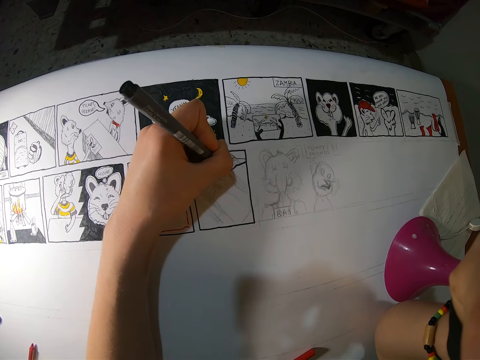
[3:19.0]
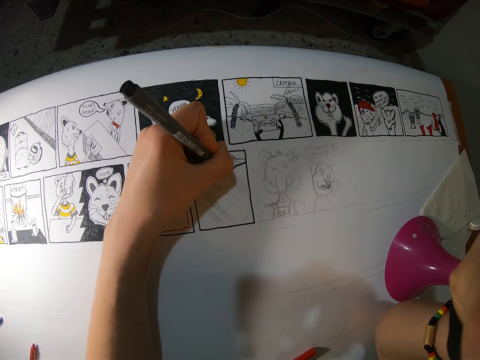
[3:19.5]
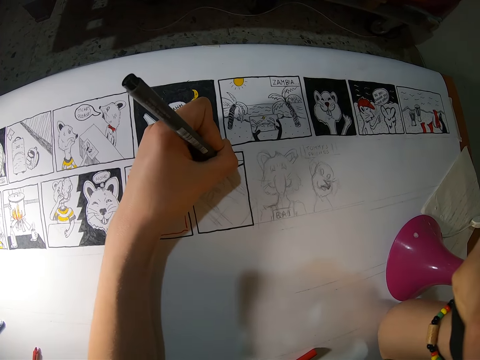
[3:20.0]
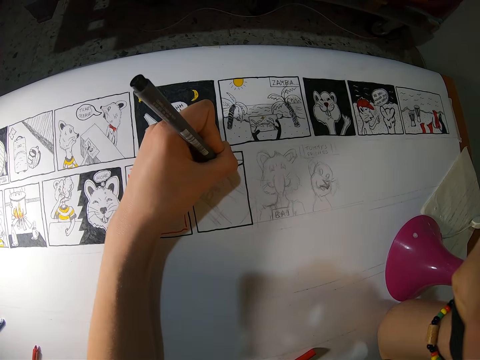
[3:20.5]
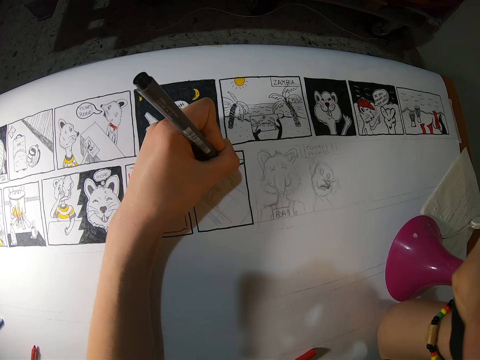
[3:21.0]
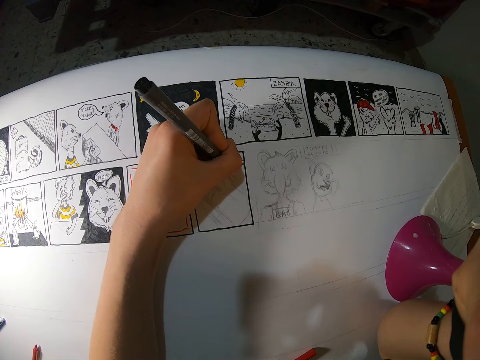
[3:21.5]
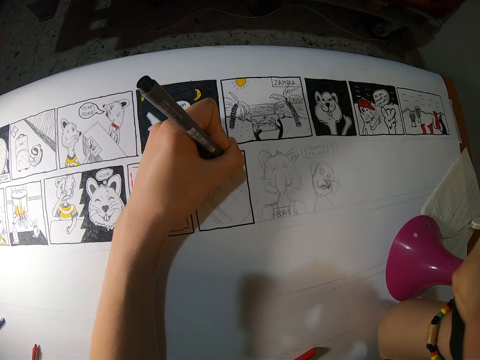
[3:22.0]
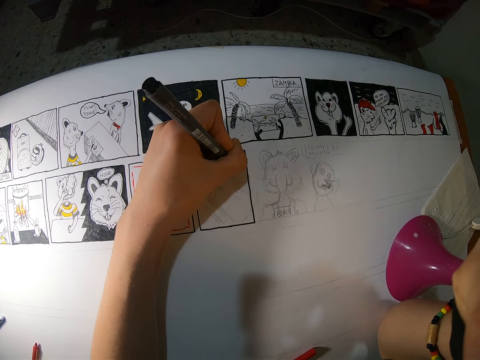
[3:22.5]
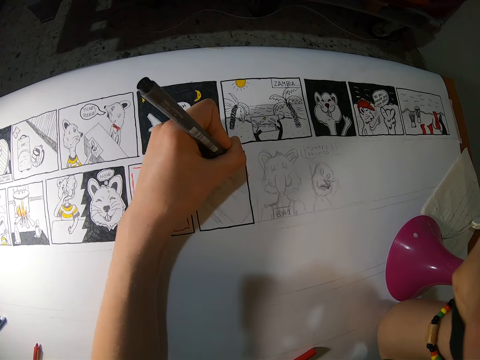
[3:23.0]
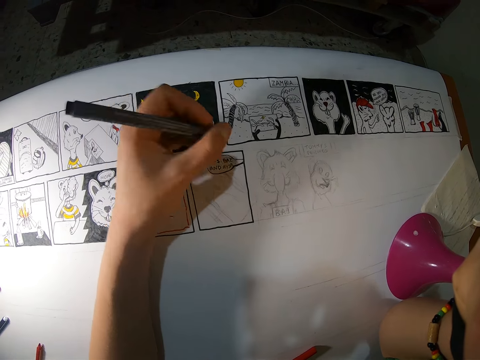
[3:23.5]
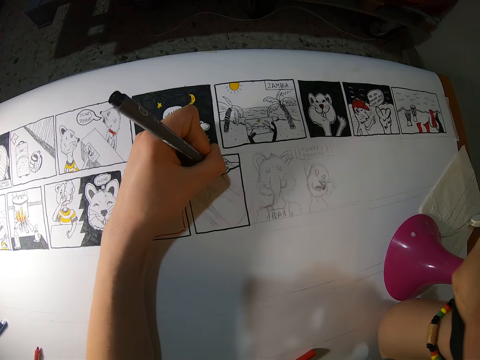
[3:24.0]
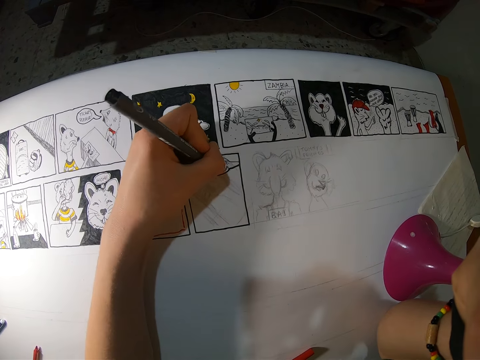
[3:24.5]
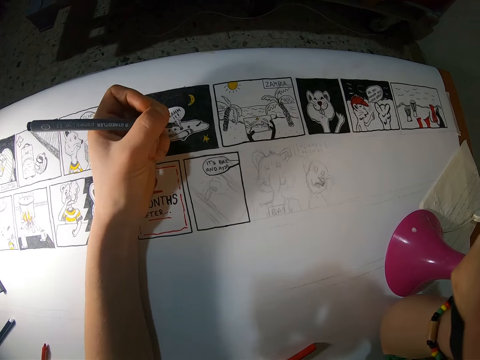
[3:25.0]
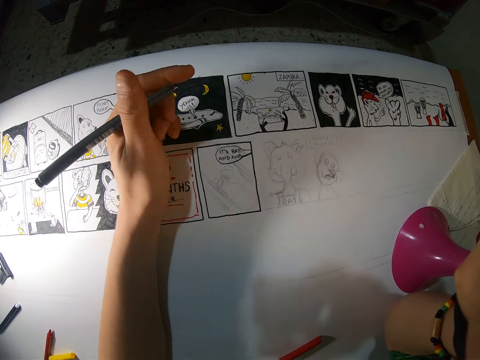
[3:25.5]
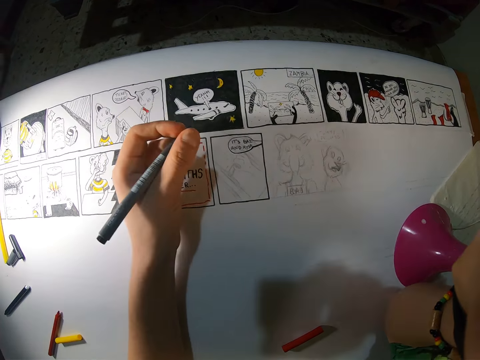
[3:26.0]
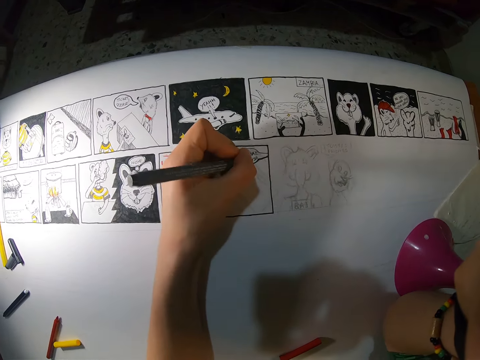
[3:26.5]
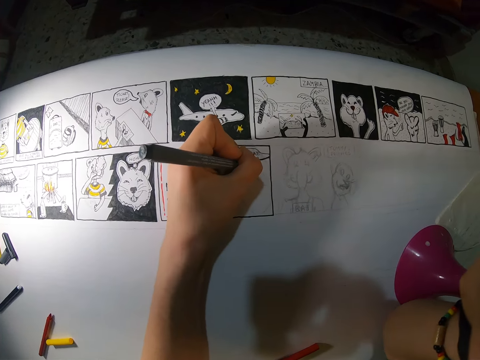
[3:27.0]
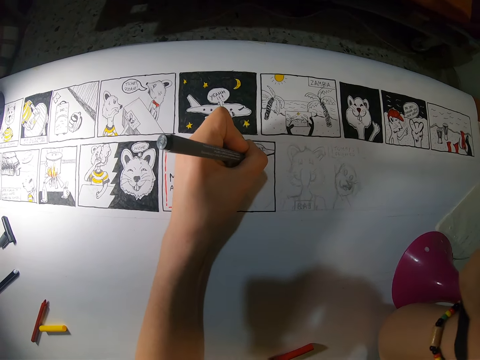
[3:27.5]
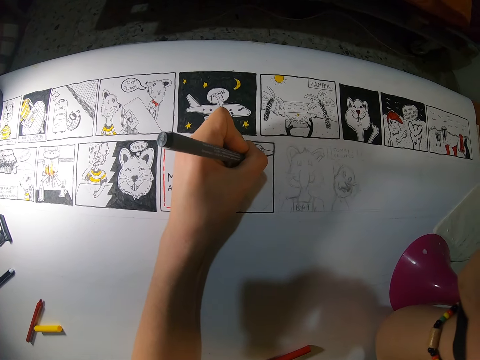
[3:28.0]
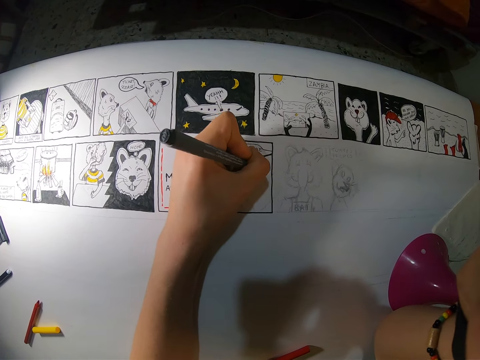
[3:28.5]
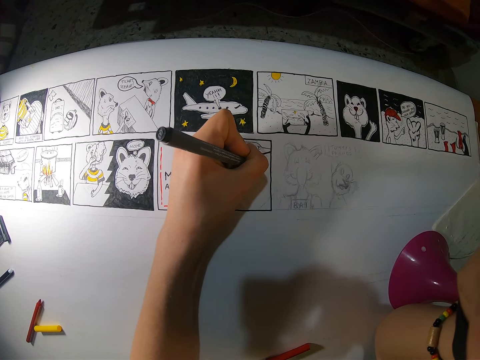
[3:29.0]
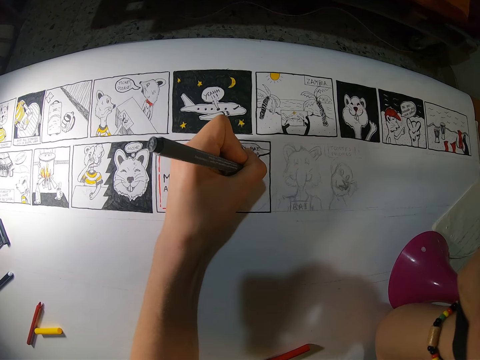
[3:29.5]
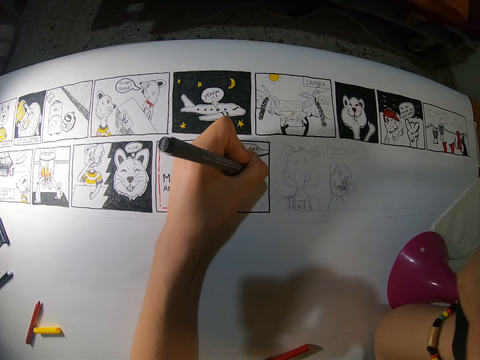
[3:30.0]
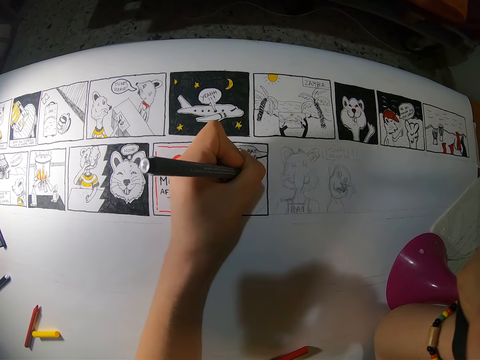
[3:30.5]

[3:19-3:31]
The camera wearer draws on a board. They move a hand. They write on the board. They move the left hand. They move the hand. They draw on the board. They draw on the board again.

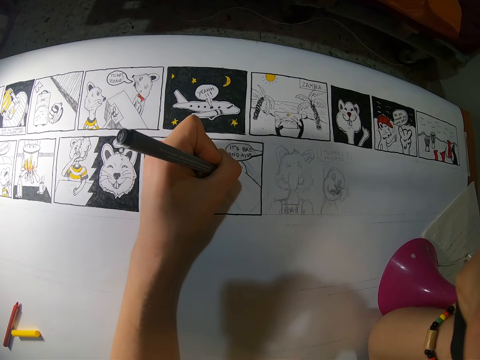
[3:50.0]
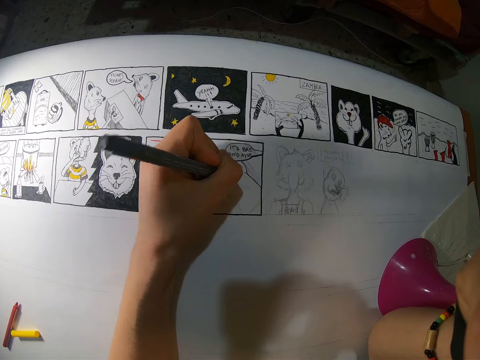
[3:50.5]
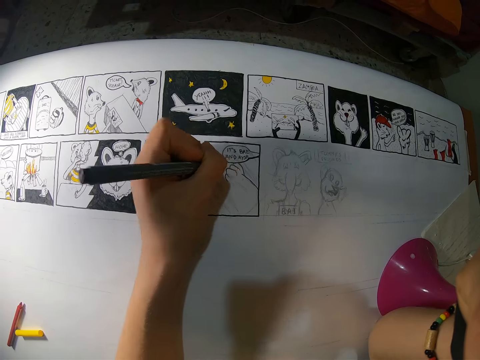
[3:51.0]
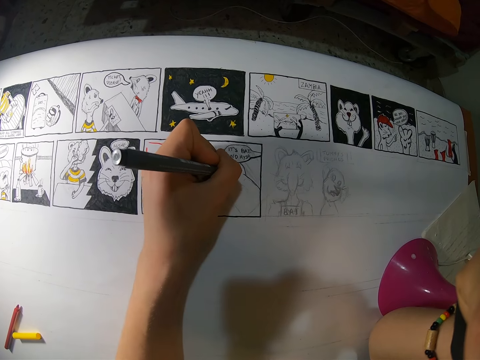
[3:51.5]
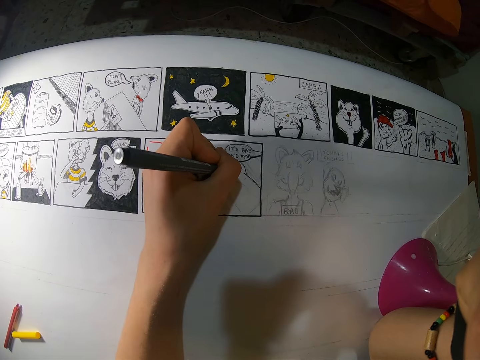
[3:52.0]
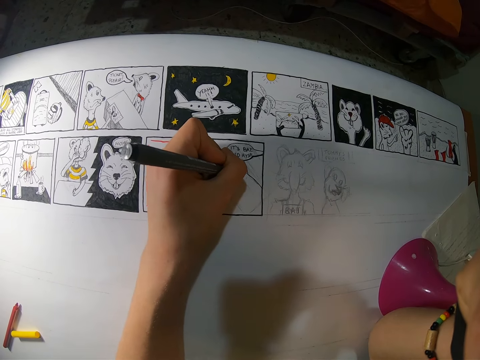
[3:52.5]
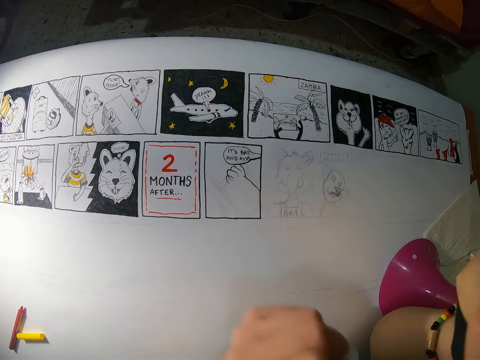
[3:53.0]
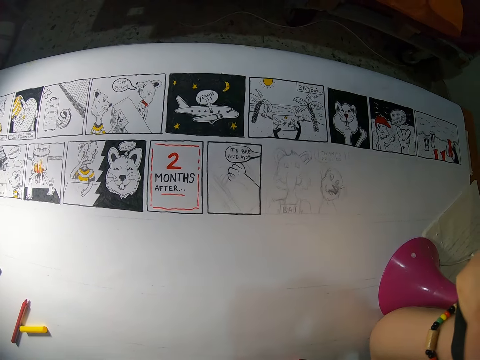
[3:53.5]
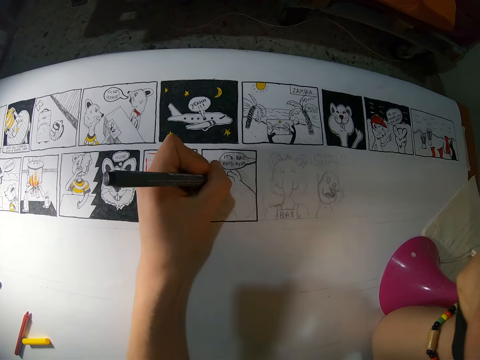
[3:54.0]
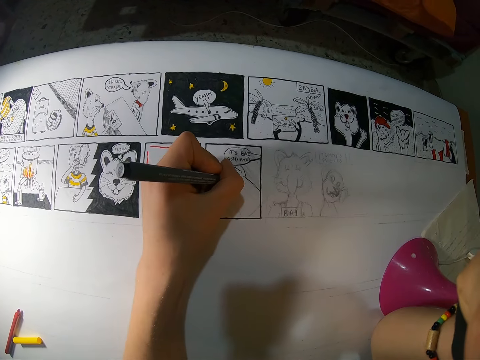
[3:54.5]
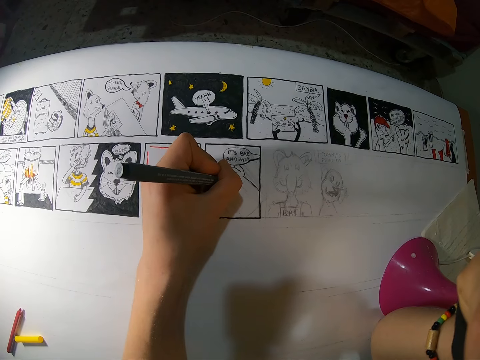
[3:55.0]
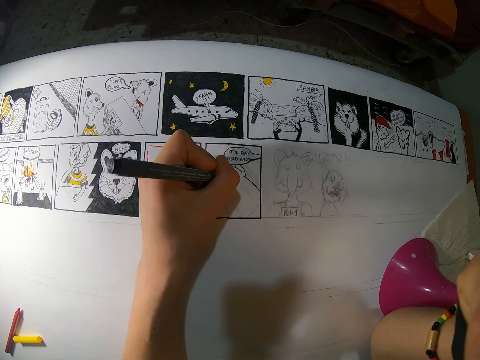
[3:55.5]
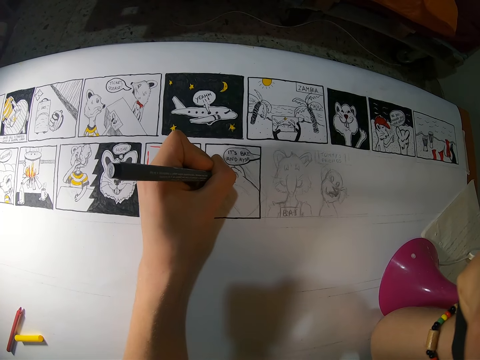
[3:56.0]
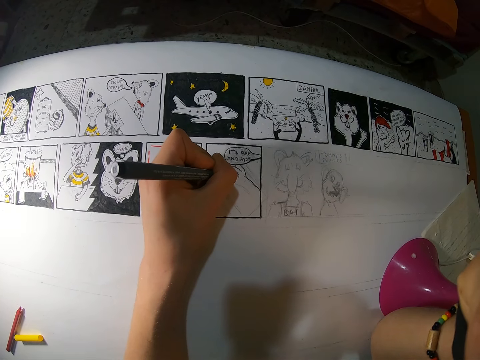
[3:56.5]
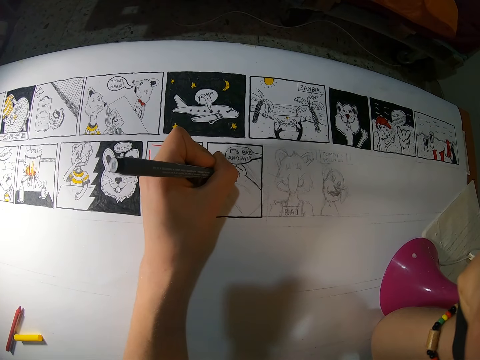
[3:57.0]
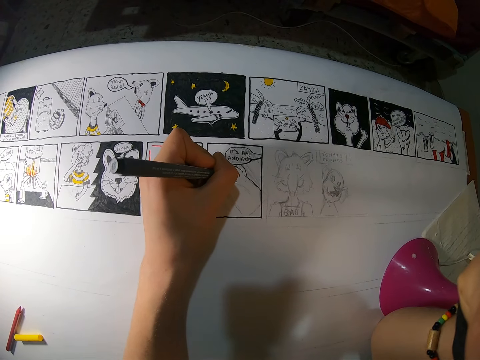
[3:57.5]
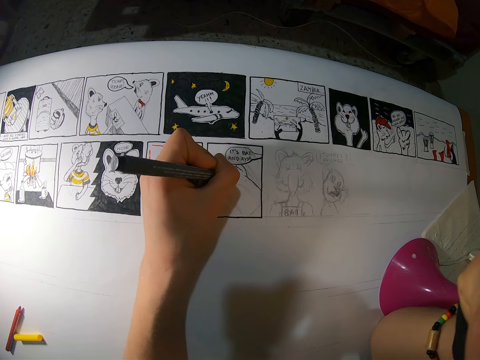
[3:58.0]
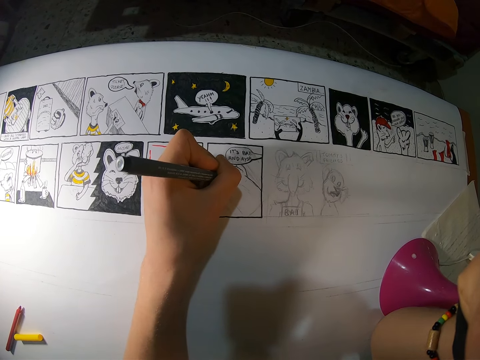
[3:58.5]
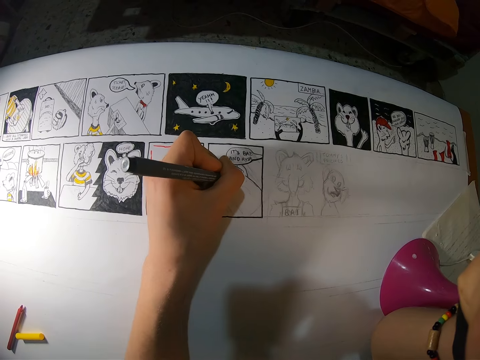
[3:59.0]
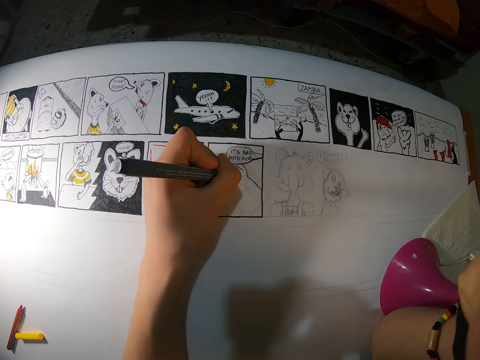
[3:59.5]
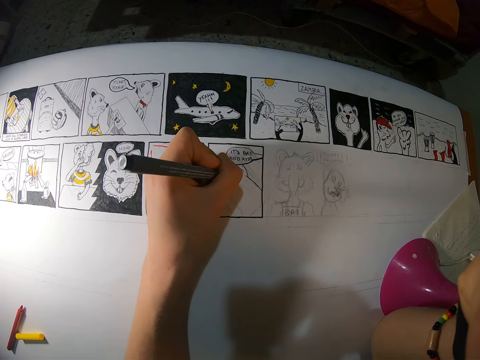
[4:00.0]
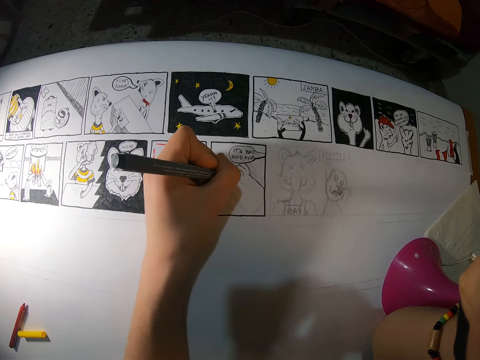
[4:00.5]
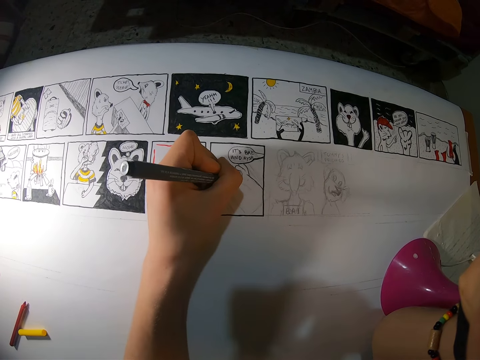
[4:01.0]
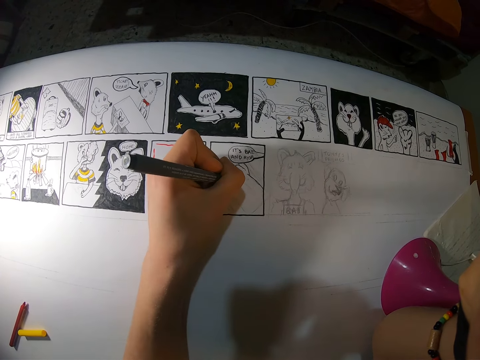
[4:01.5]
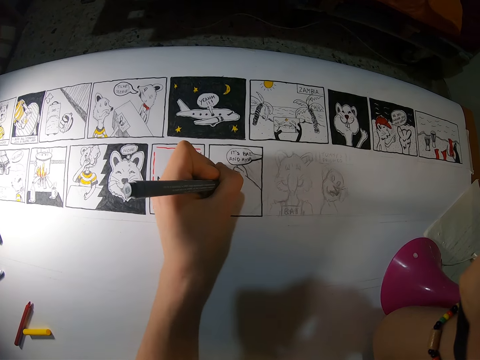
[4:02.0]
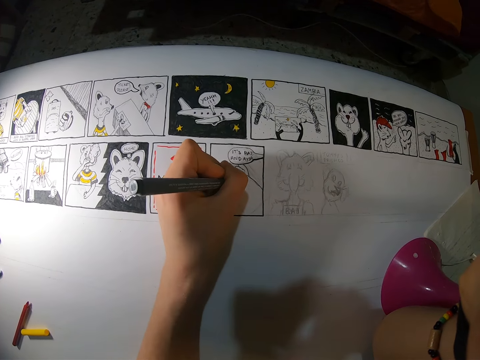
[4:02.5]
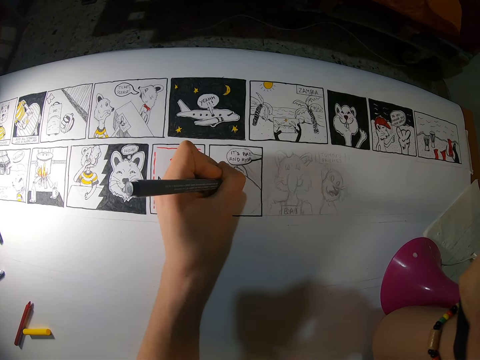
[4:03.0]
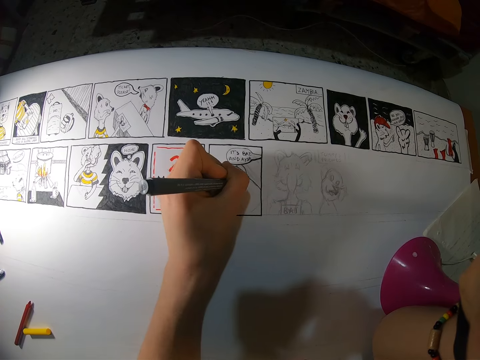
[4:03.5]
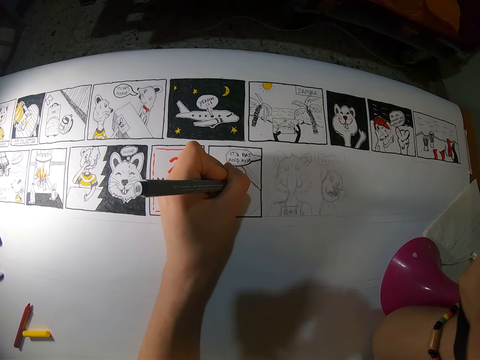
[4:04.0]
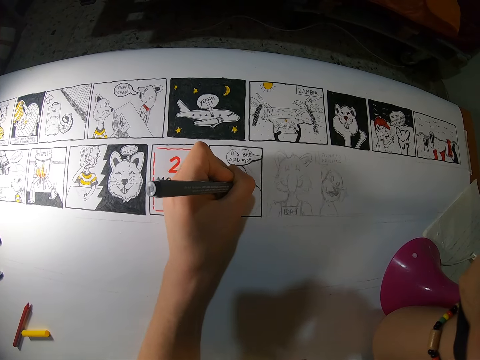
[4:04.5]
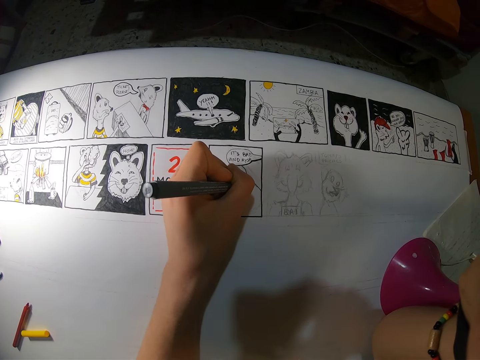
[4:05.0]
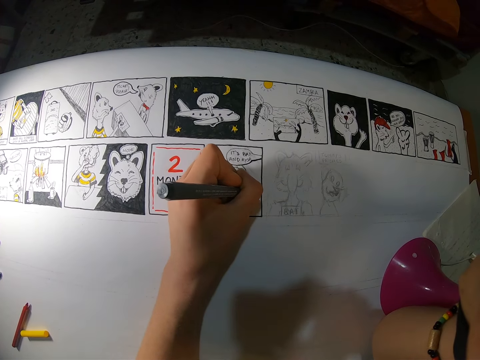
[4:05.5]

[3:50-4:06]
The camera wearer draws on a board. They move a hand away. They draw on the board repeatedly.
